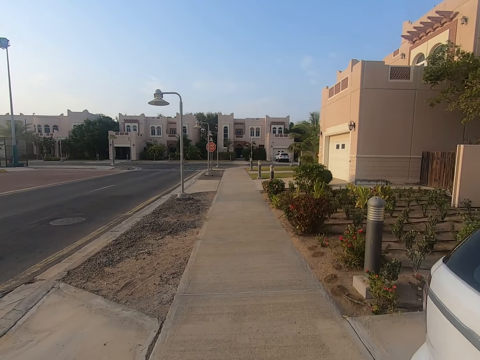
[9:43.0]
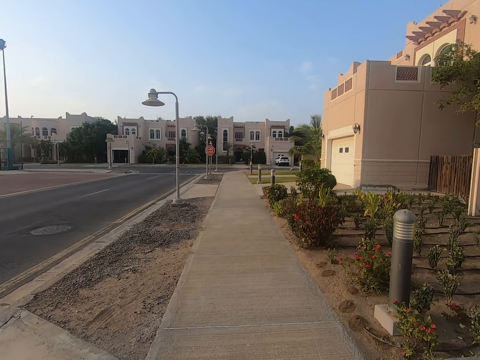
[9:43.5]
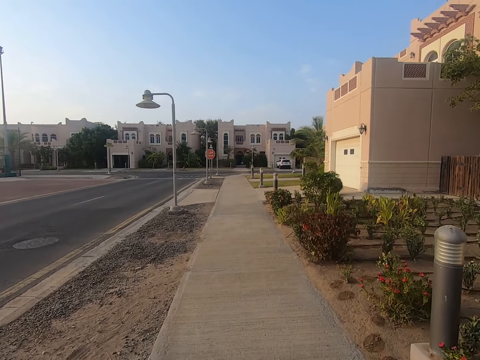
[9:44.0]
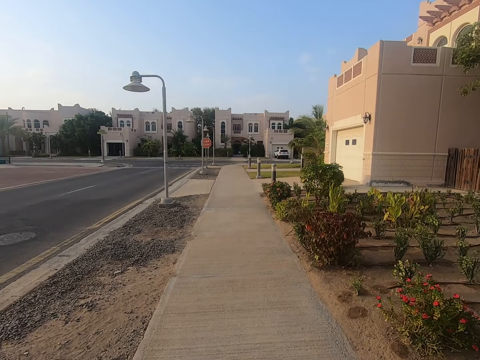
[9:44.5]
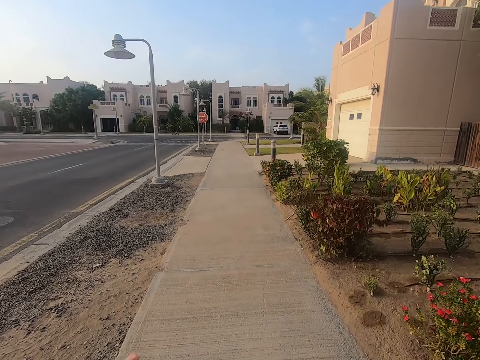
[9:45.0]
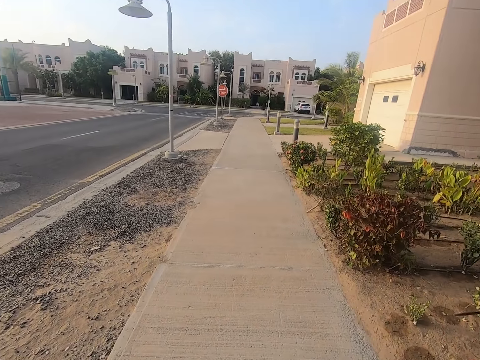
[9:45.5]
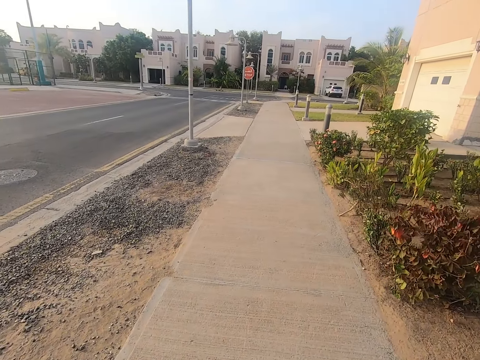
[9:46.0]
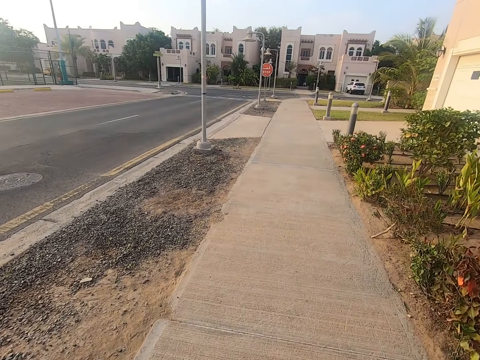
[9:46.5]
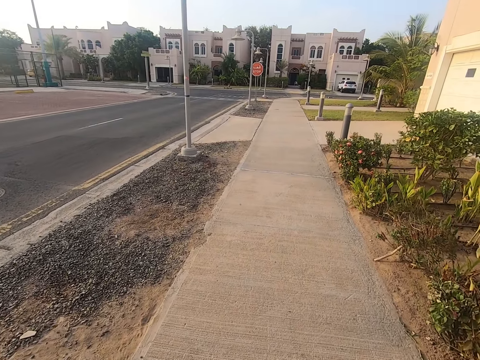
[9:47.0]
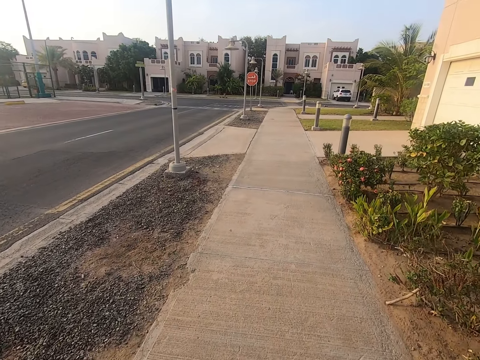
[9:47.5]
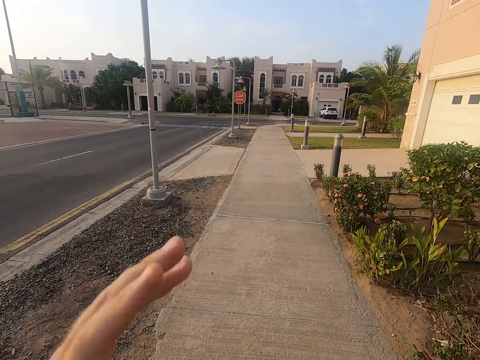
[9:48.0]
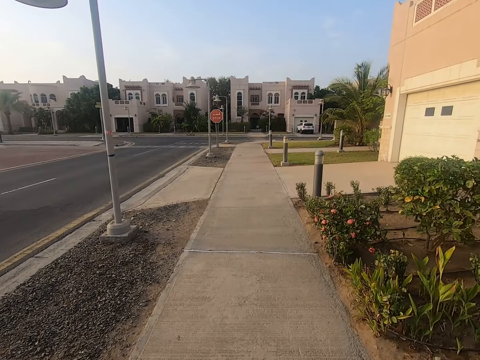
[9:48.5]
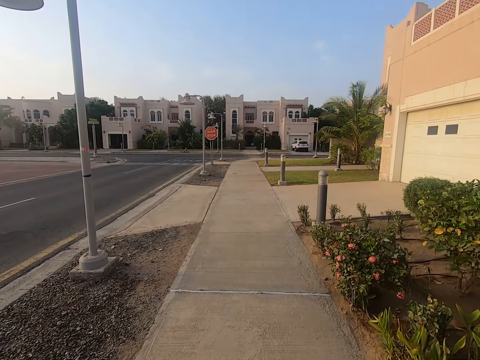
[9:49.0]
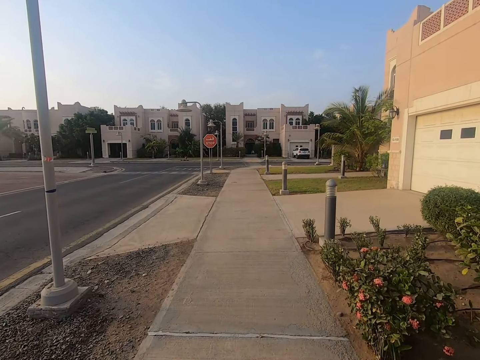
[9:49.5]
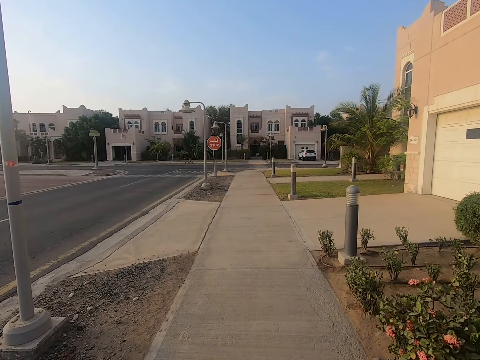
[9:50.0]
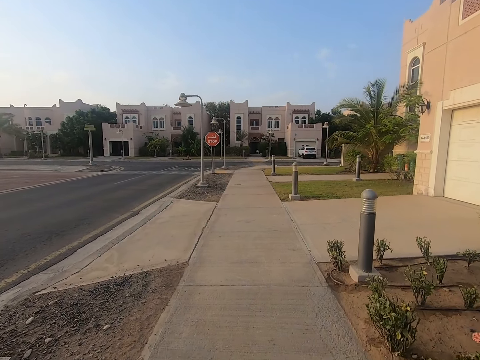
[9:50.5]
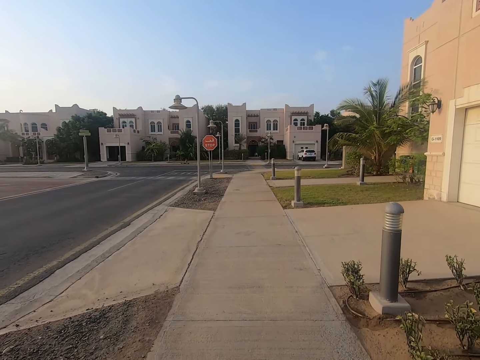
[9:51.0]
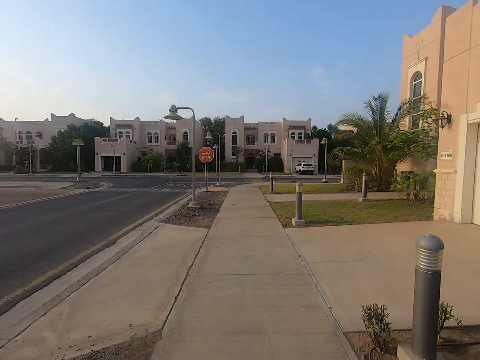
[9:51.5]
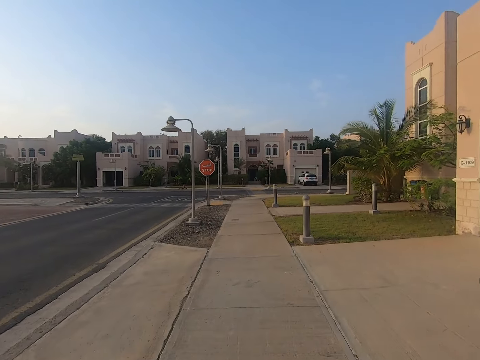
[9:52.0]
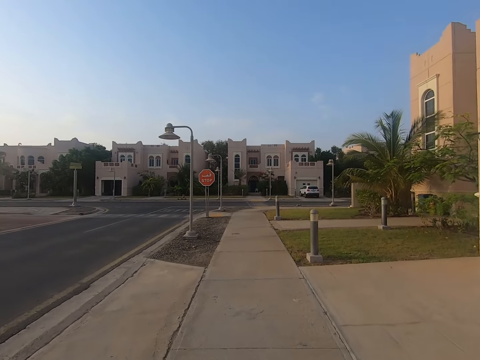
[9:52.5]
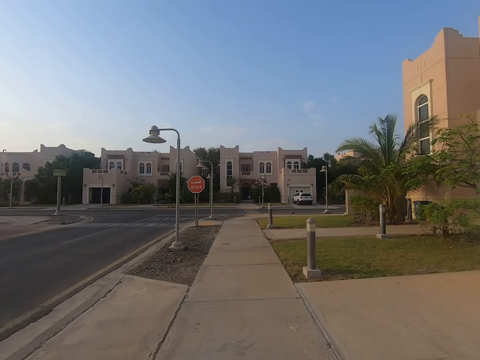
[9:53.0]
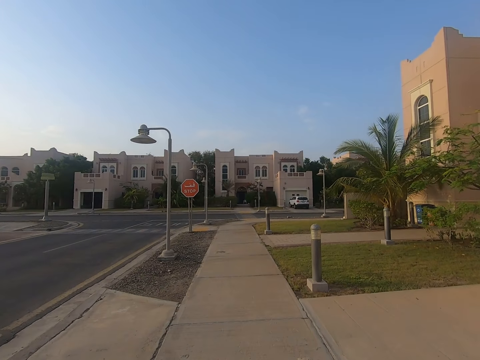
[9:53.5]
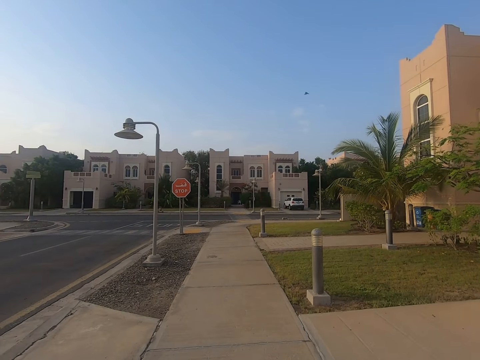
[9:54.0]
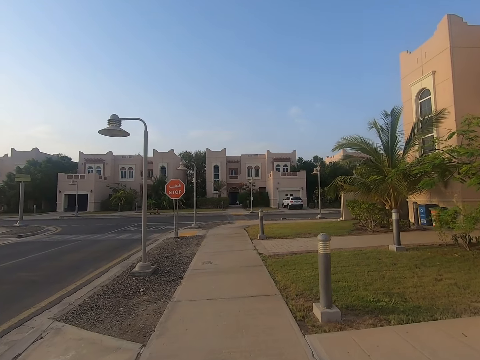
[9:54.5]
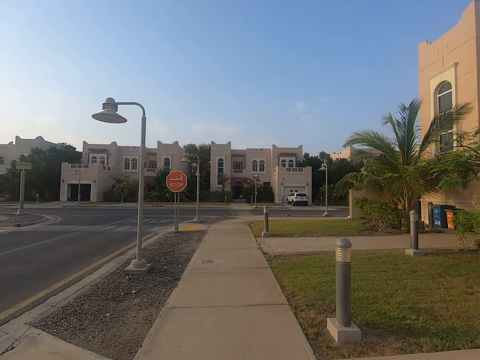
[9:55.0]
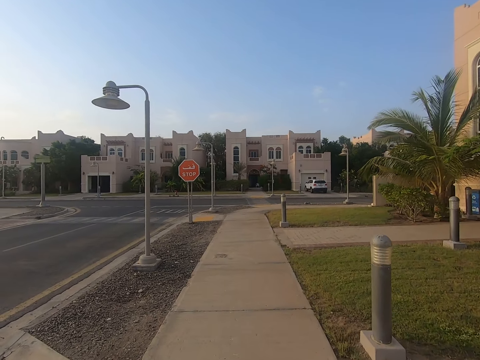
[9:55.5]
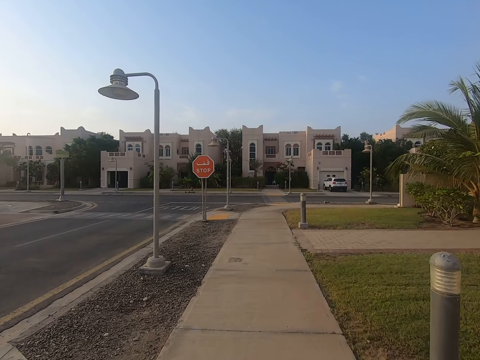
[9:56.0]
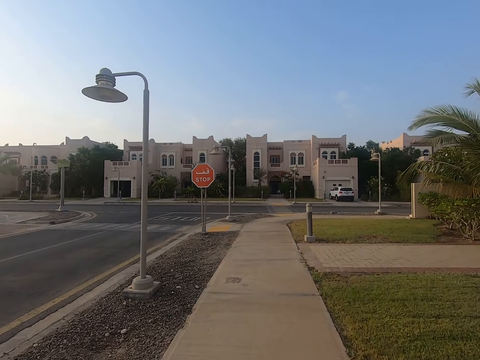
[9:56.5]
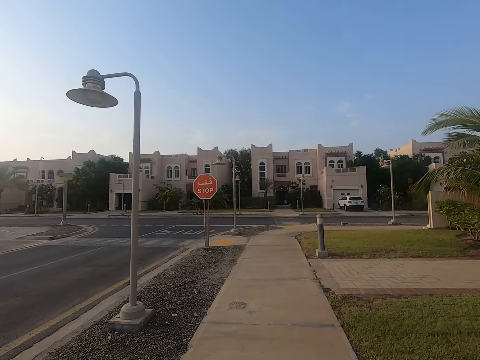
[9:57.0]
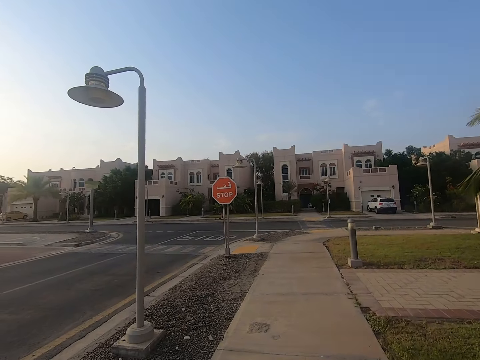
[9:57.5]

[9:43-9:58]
The camera wearer stretches the left hand to the head. They release the left hand from the head and ride a baby in a baby car on the pavement.

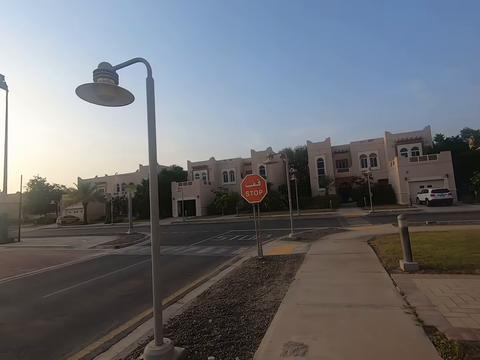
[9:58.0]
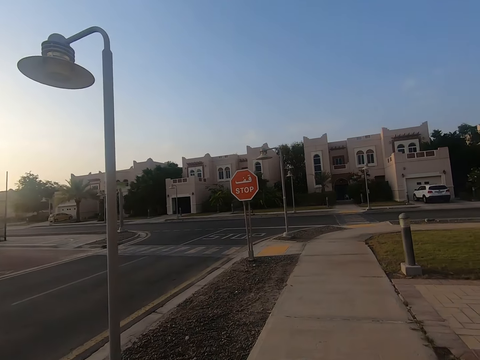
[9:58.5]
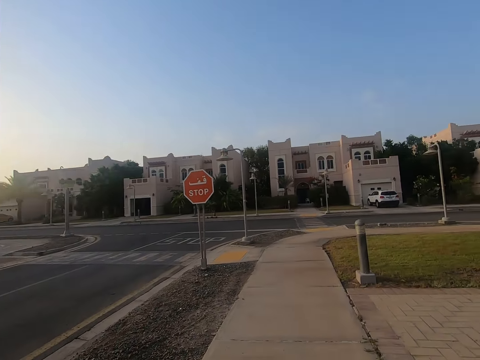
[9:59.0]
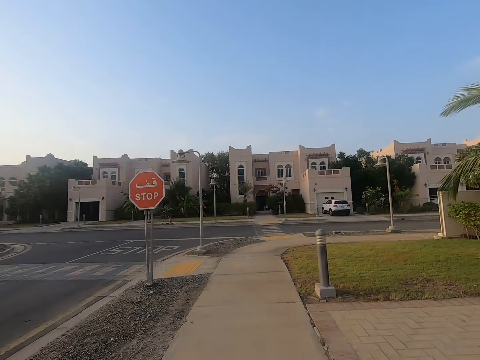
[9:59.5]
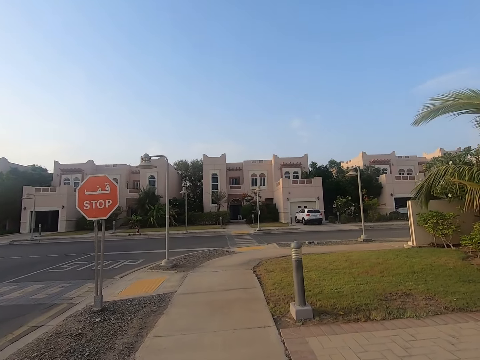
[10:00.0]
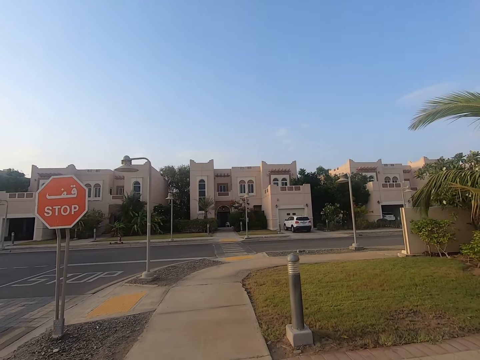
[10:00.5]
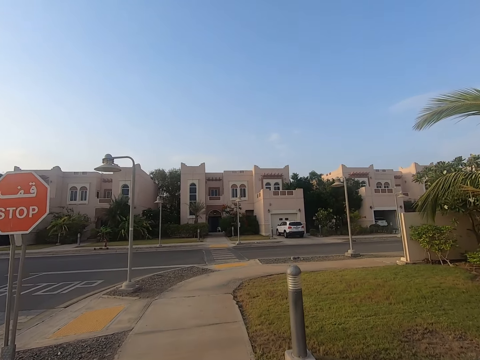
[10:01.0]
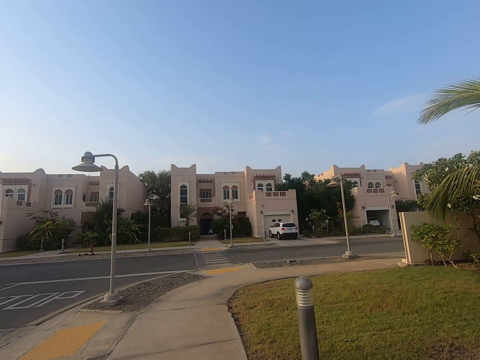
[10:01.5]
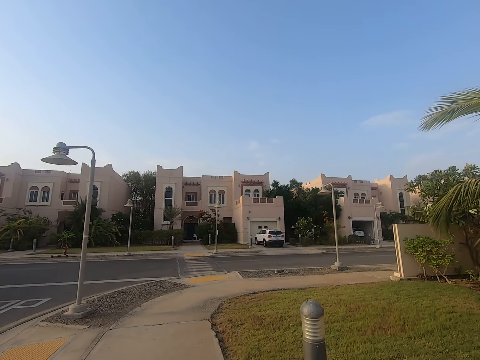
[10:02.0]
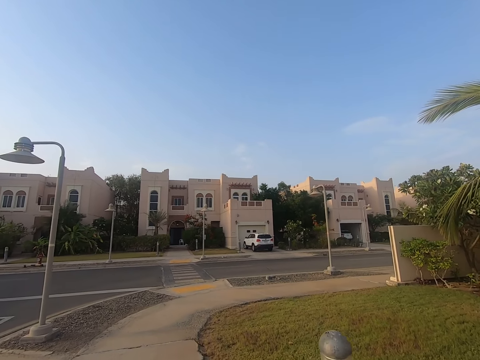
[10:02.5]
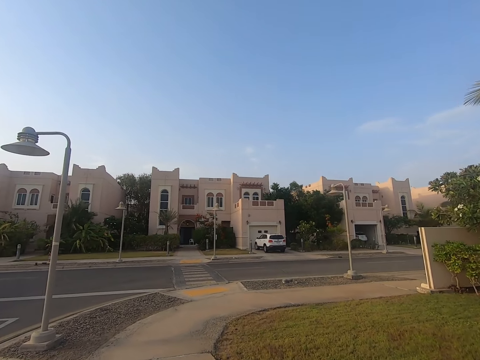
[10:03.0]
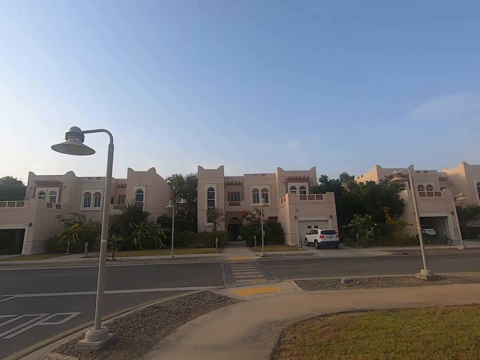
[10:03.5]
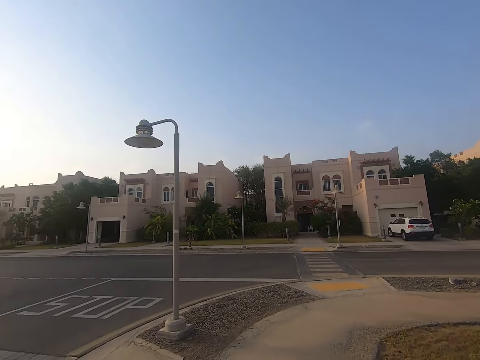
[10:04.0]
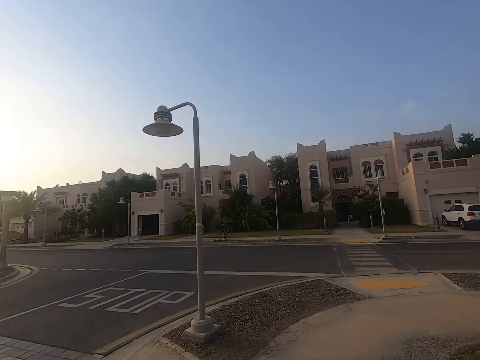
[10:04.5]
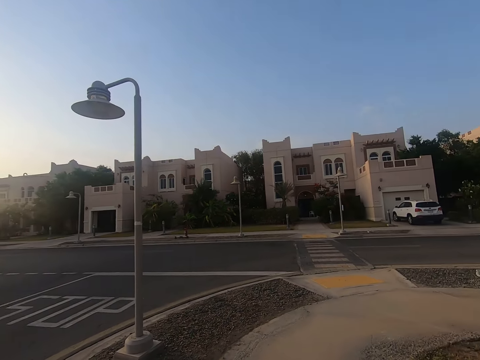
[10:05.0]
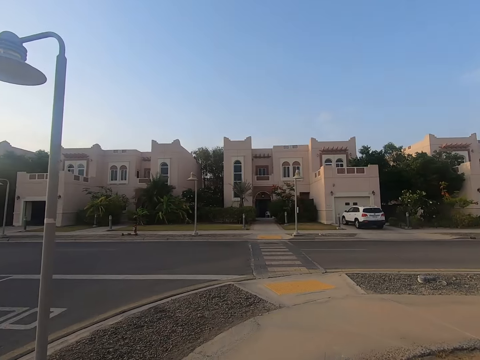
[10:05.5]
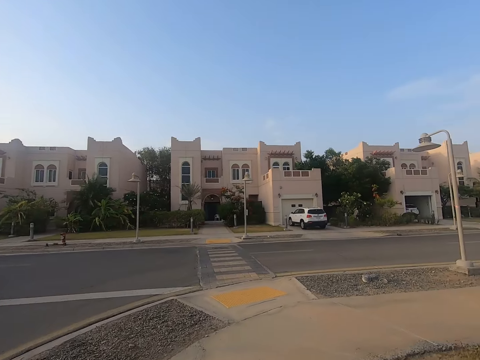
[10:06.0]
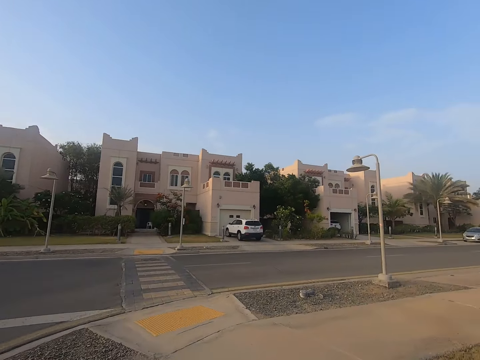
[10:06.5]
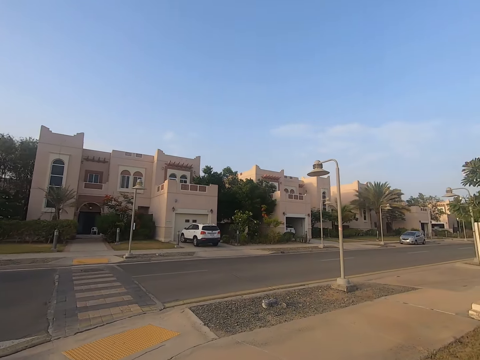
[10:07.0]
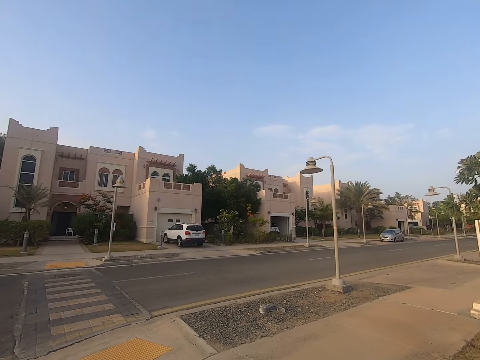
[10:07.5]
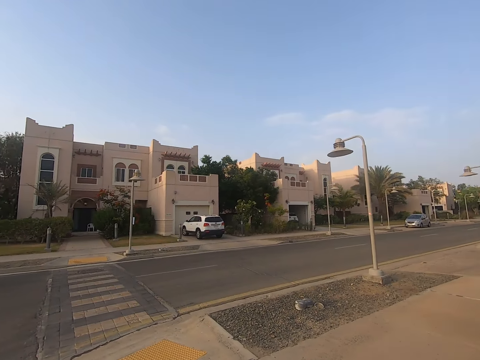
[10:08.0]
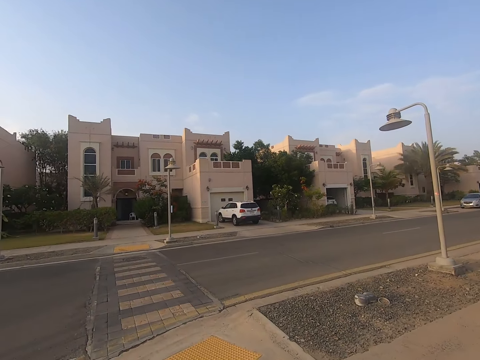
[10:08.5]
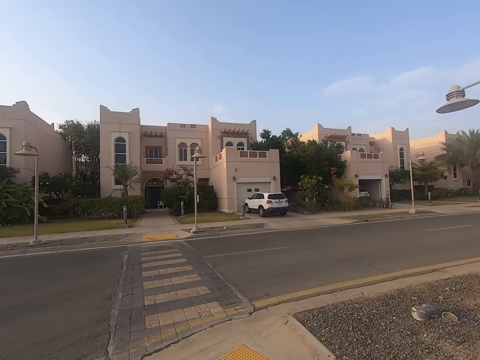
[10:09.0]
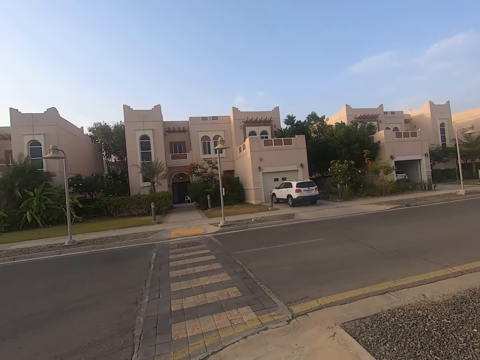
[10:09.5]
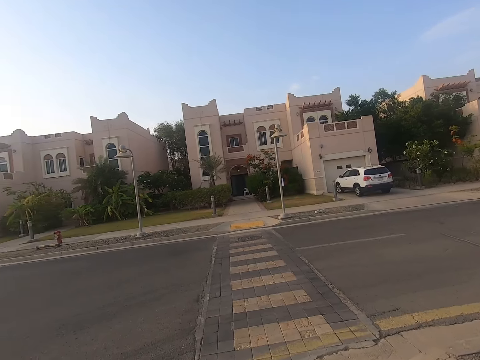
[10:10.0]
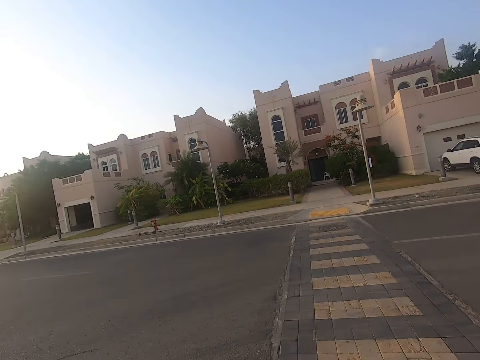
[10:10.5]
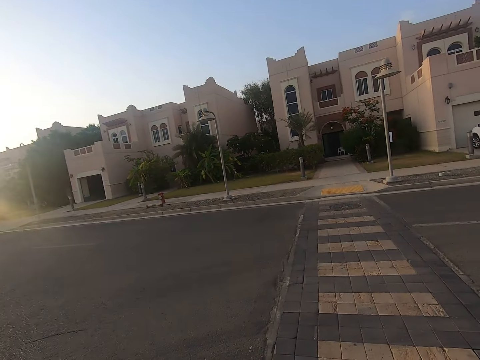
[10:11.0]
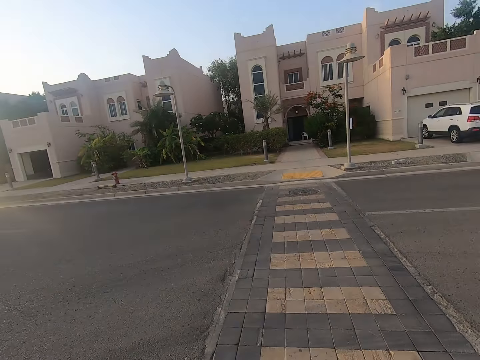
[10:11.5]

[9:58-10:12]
The camera wearer pushes a baby stroller on a pathway. They turn right on the pavement and cross the road.
